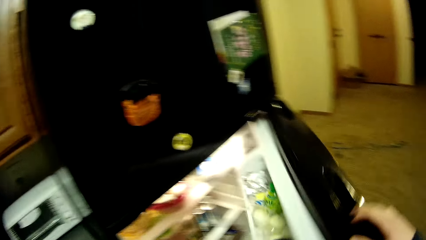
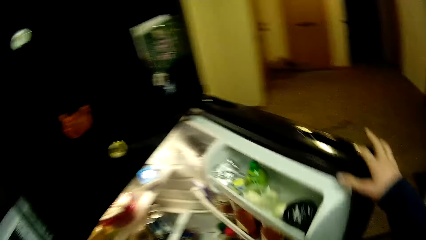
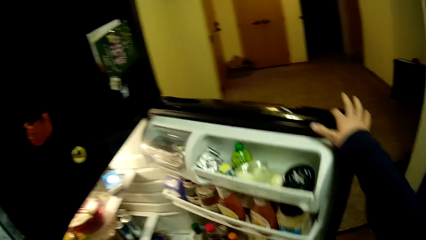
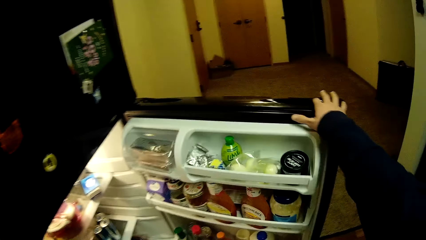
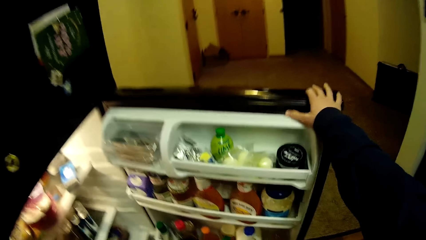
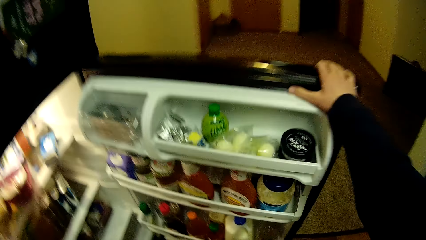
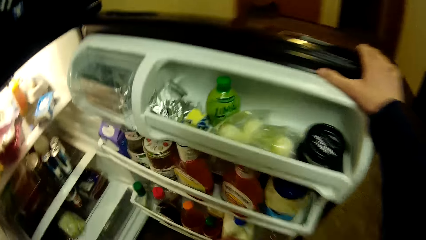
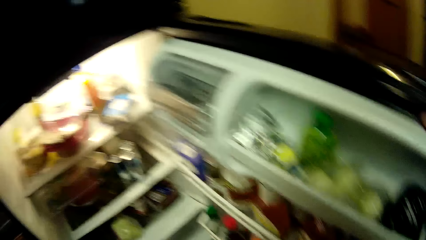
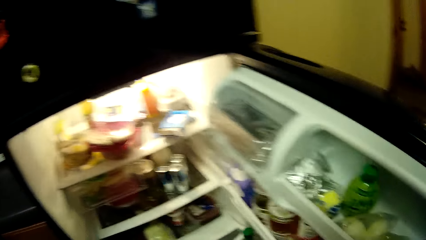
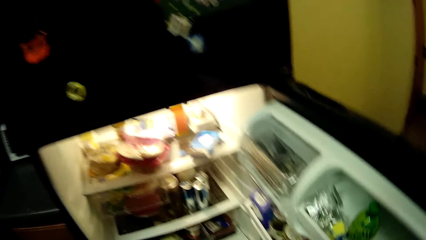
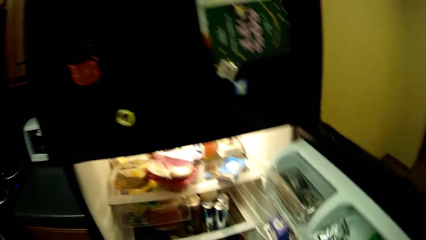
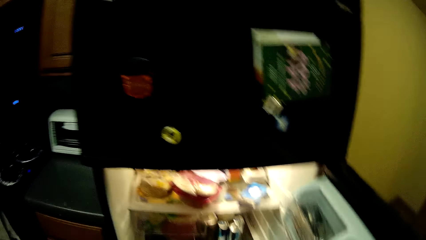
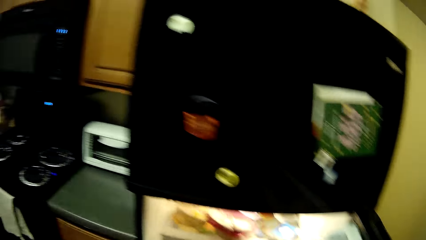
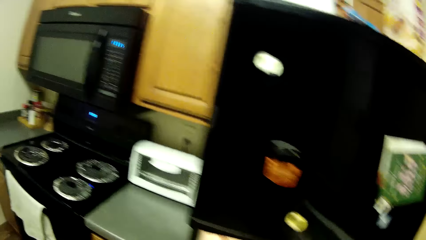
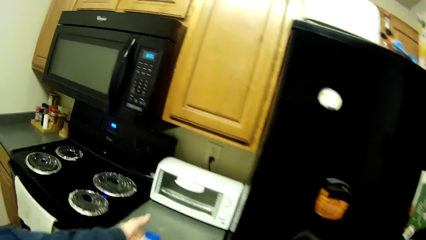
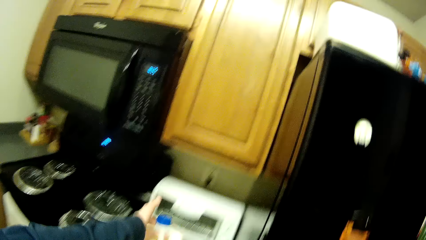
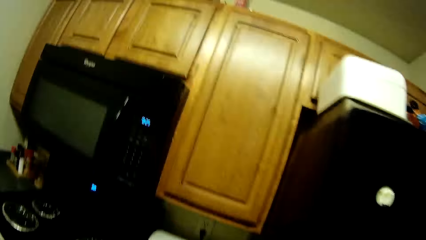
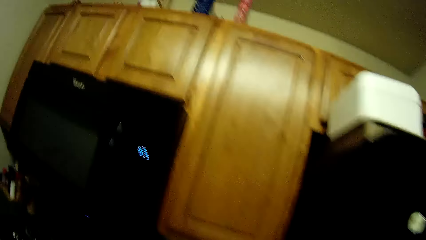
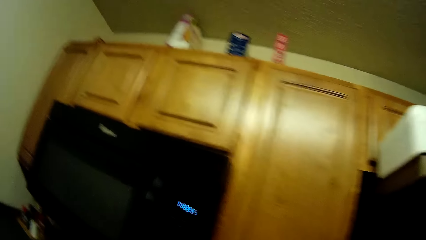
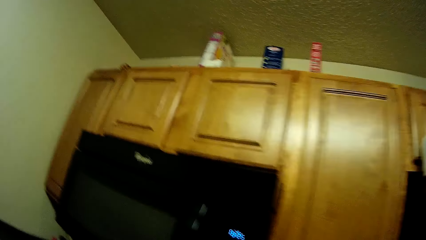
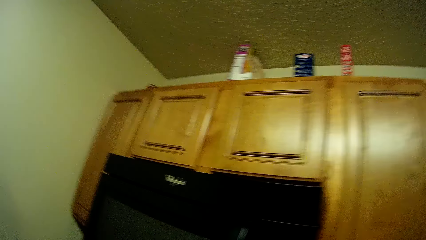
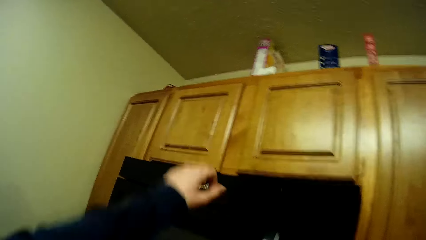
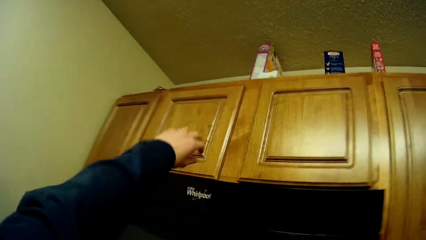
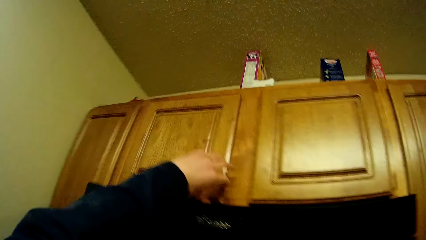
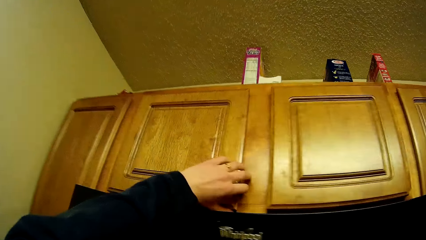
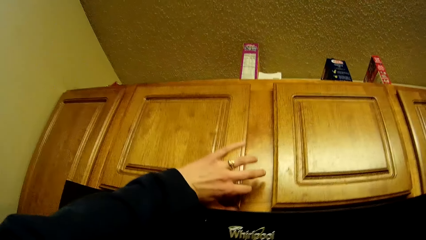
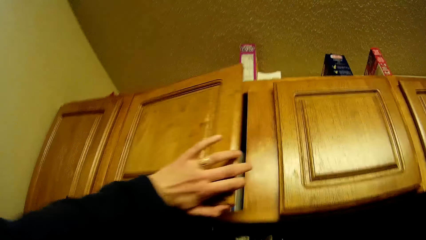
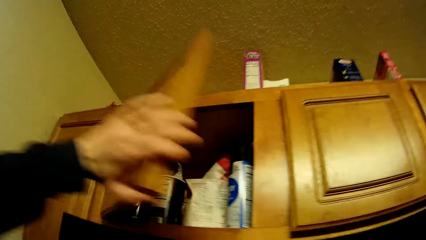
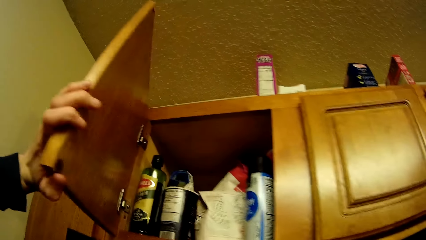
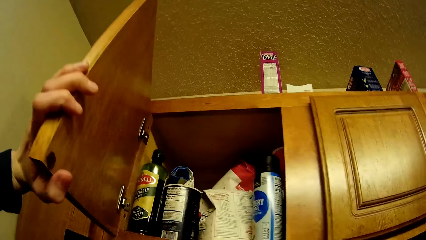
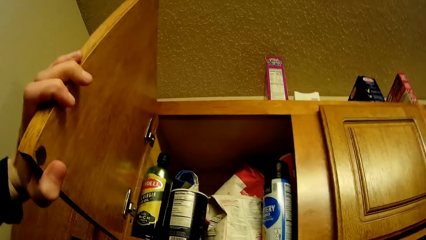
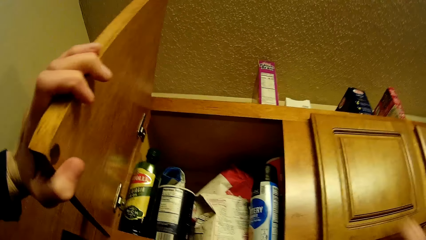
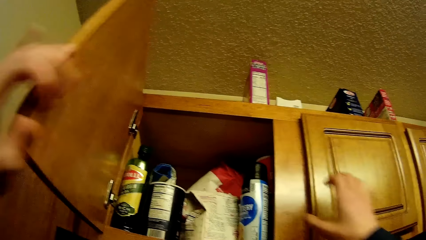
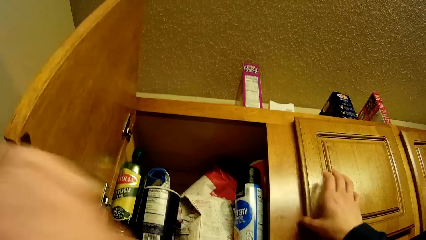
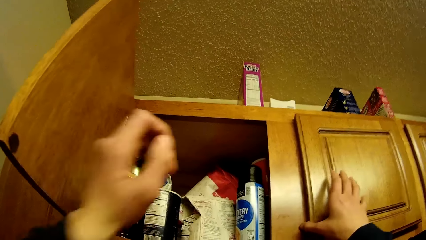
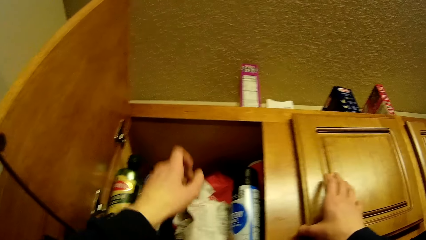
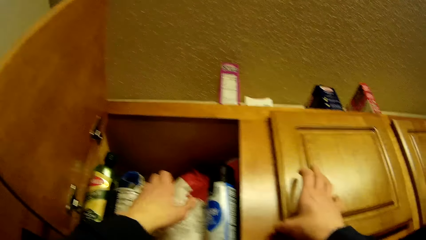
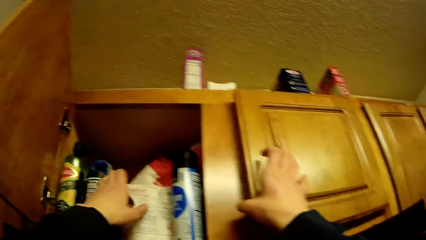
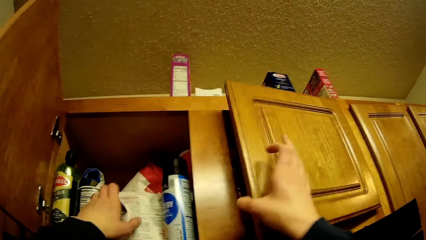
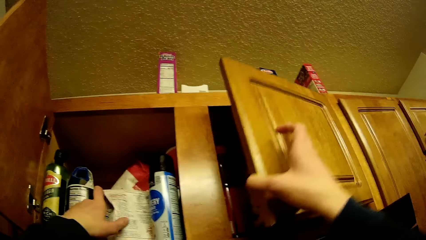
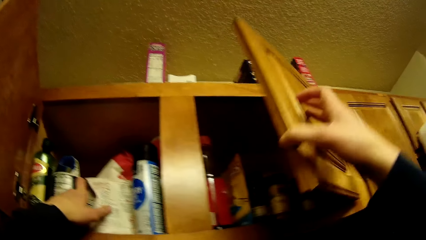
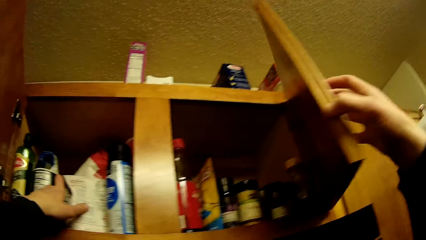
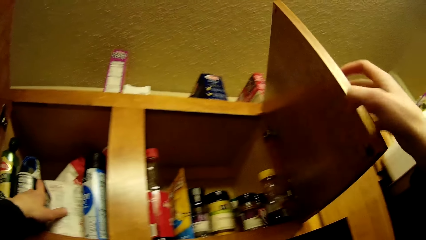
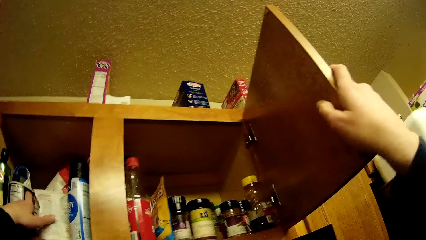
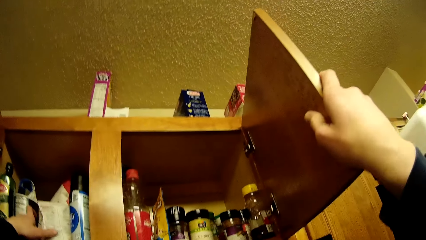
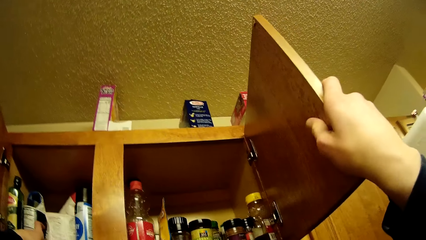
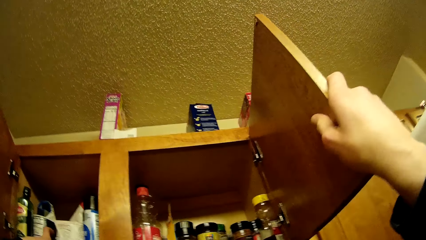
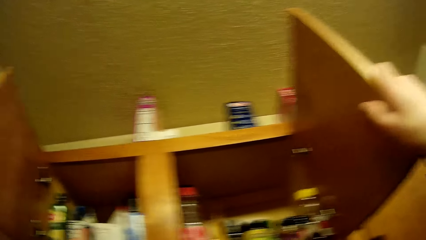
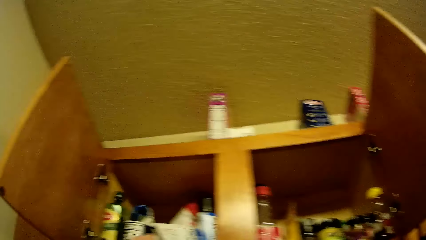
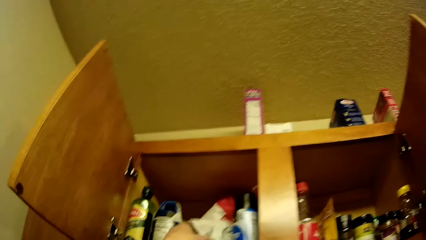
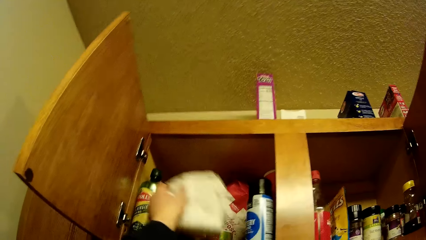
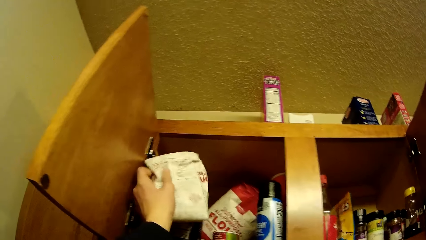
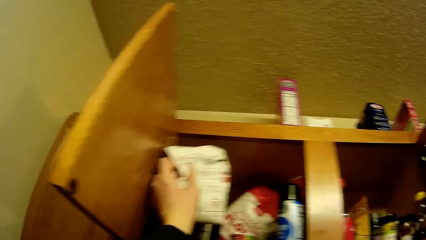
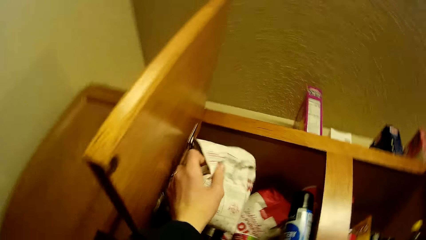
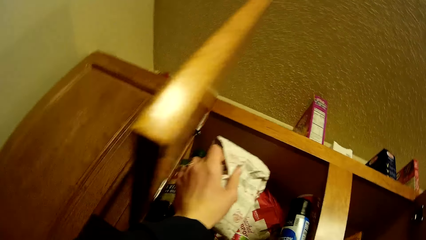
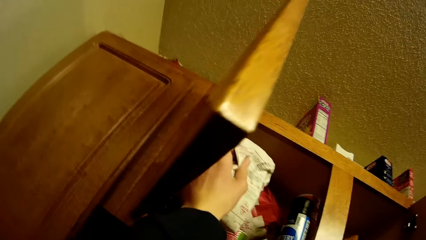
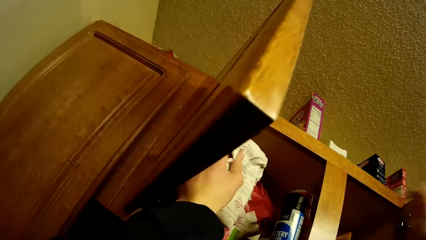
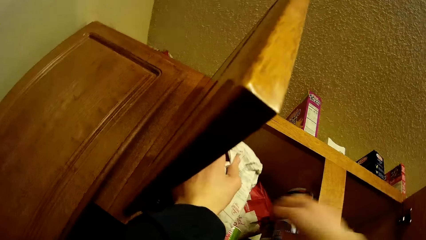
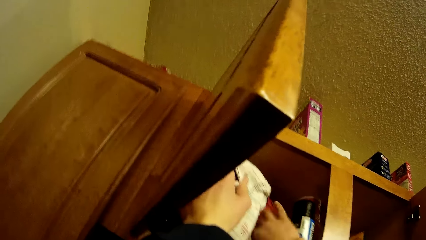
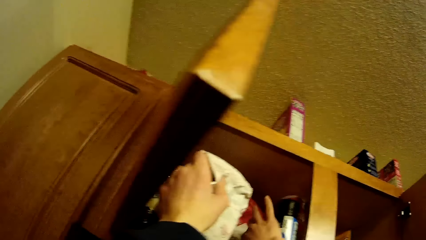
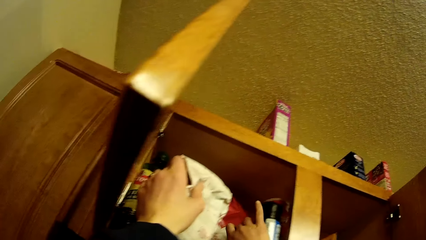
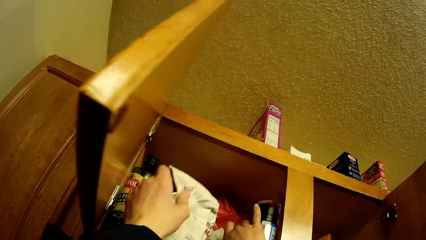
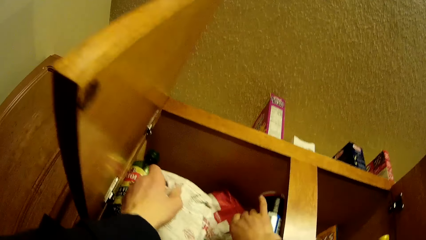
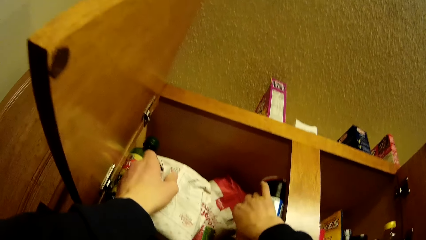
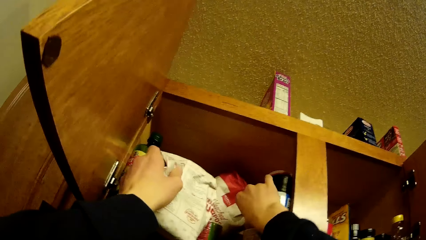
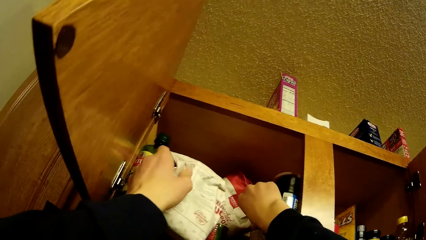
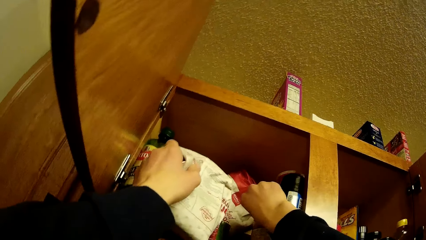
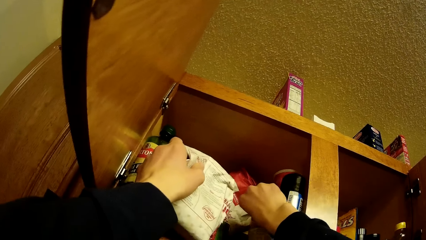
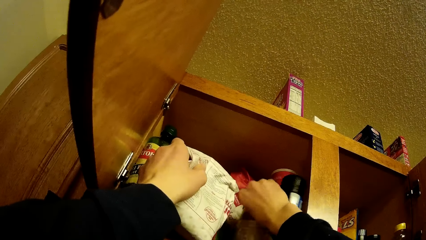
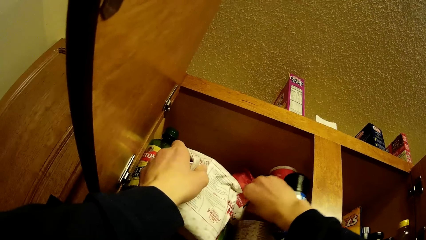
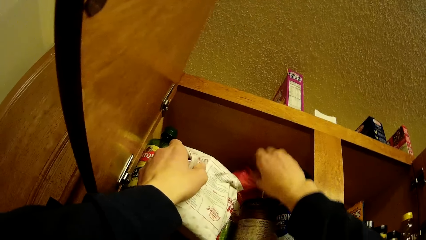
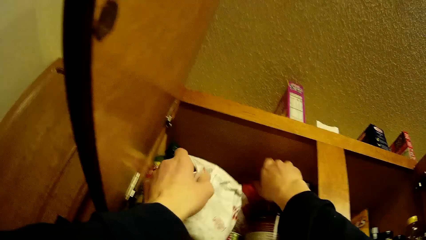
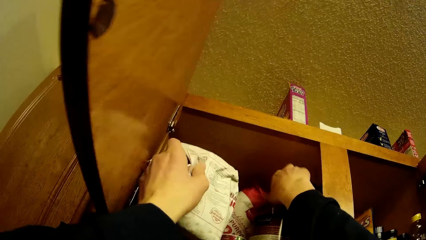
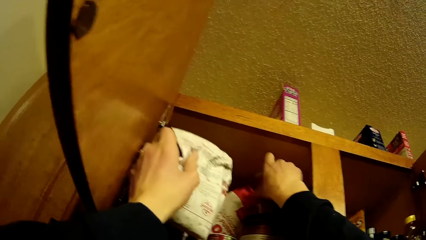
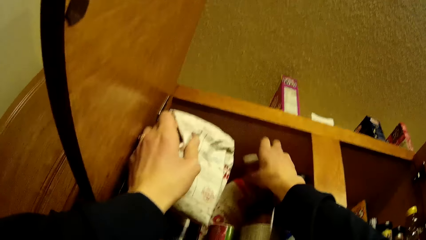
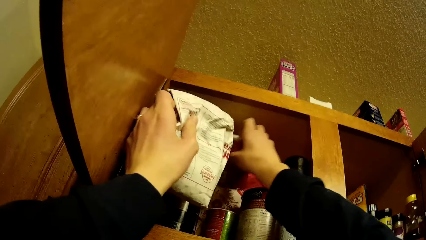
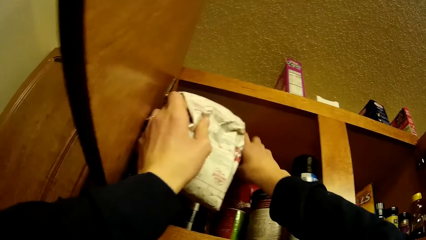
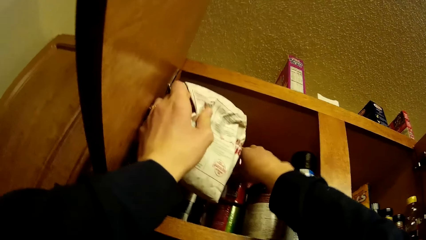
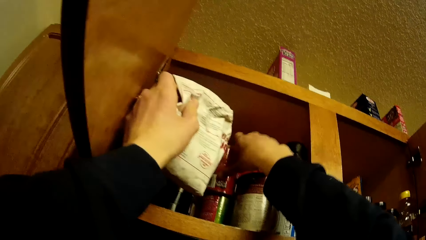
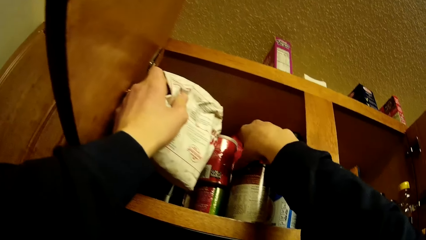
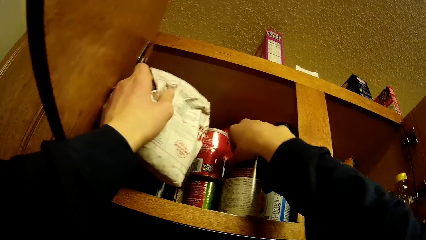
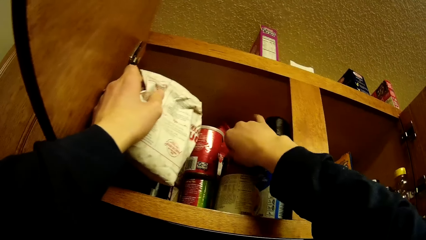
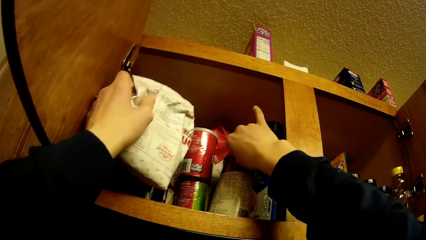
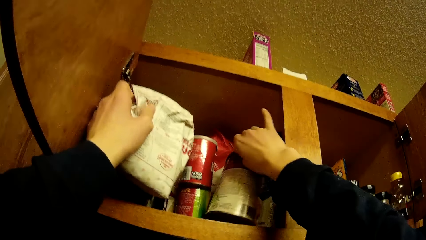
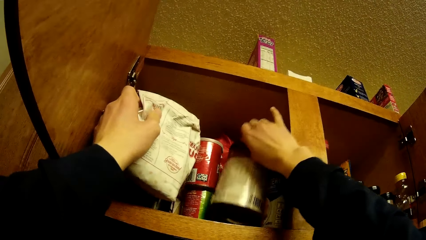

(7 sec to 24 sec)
The camera wearer opens the fridge. They carry a keg of milk and drop the keg of milk on the table top. They open the kitchen cabinet door. They open the kitchen cabinet door again. They carry a container. They pick up a packet of something. They drag a tin of beverage. They carry the container and drop the container.
